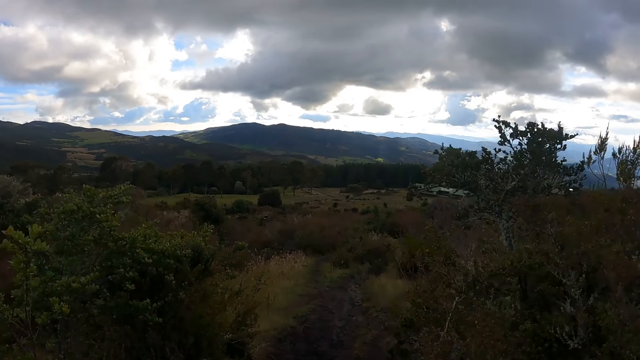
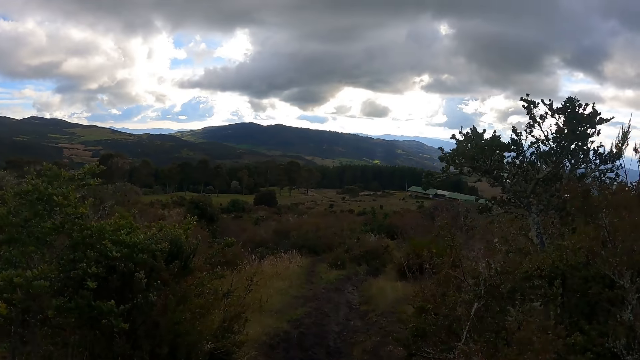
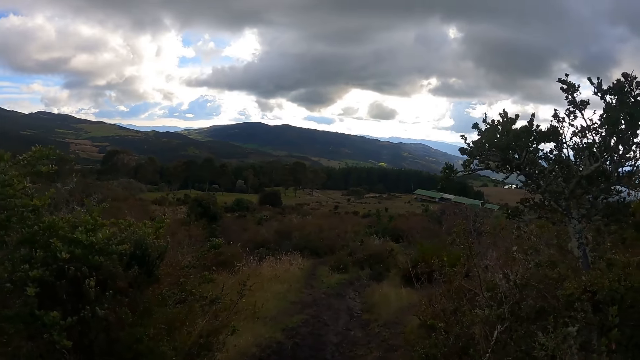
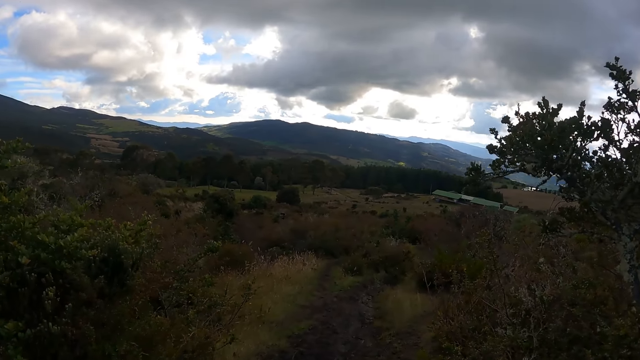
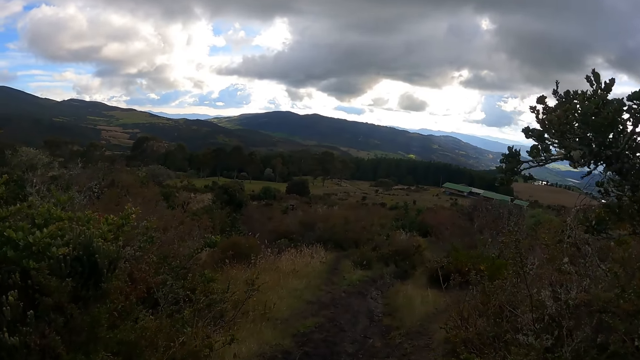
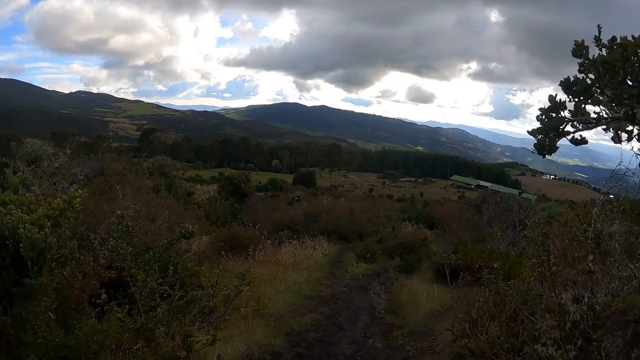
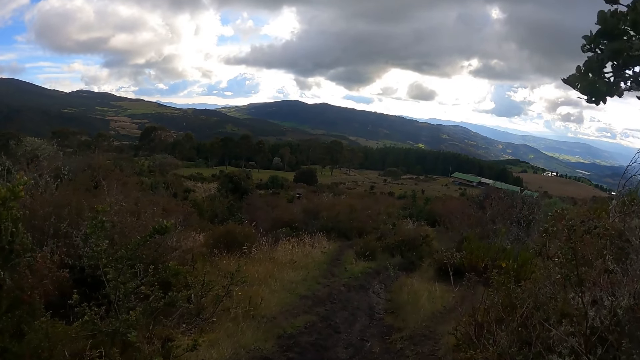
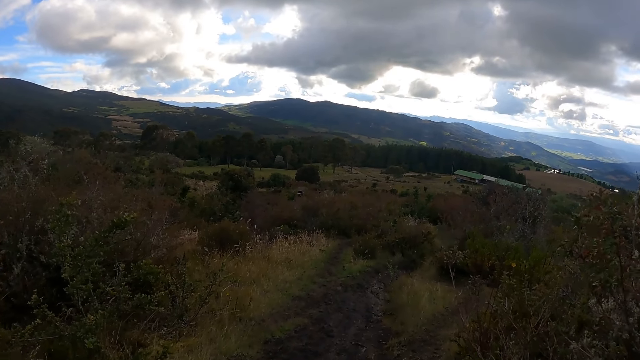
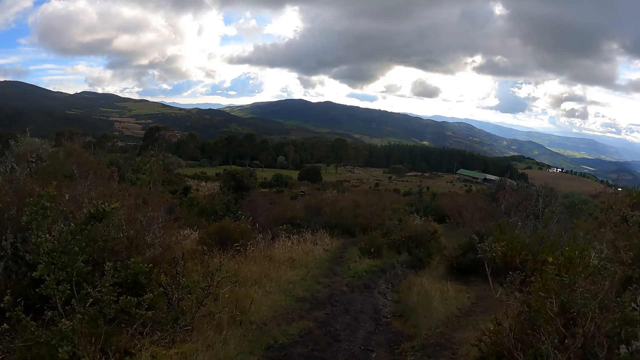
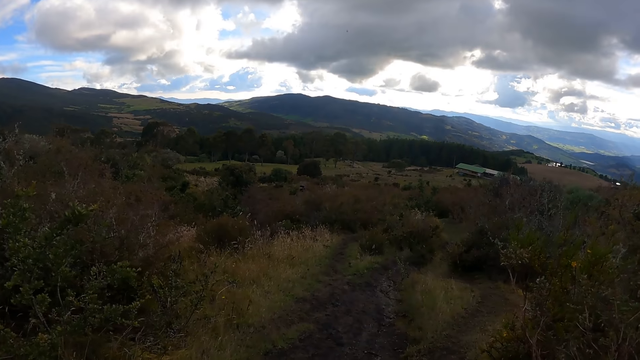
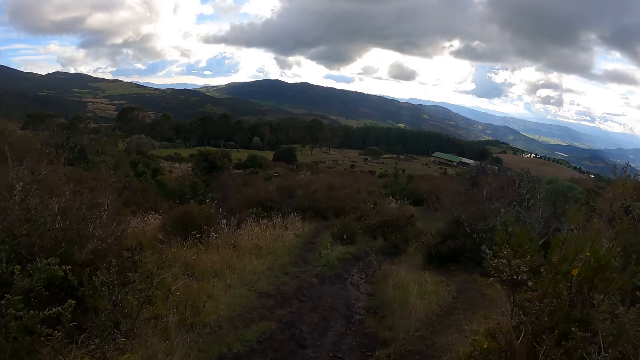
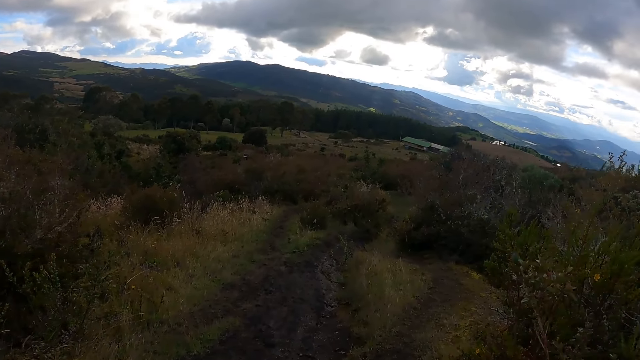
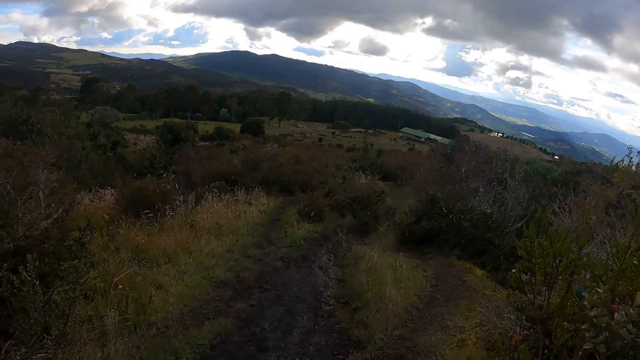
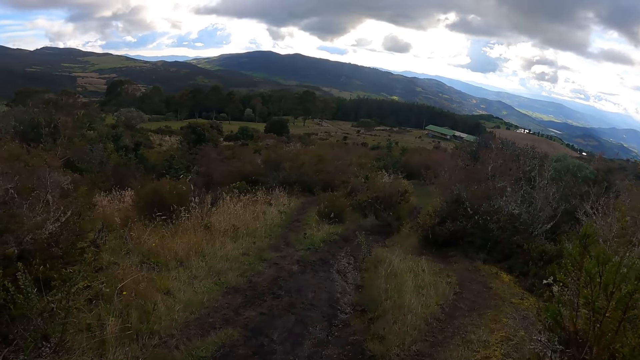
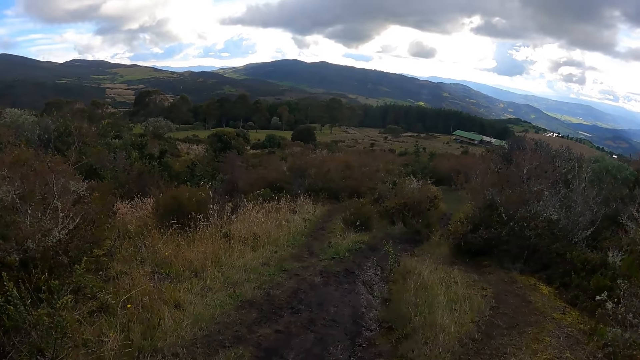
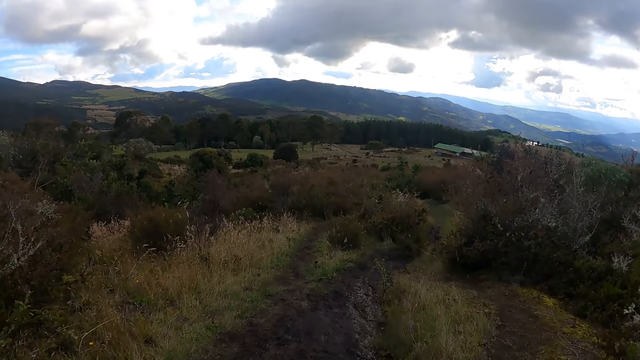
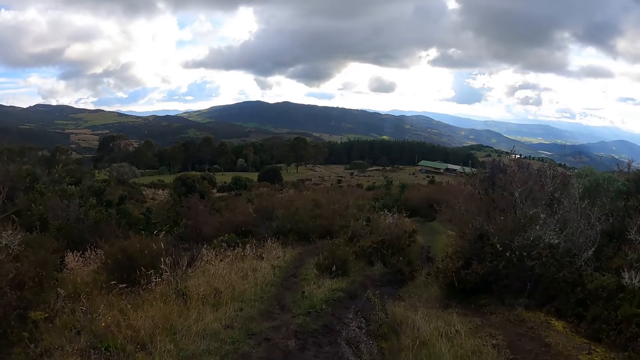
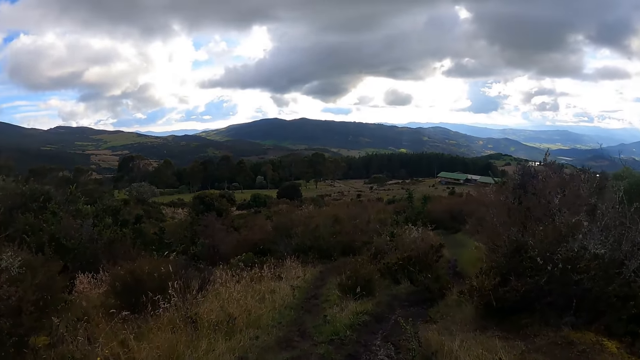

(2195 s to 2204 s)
The camera wearer walks on the pathway.

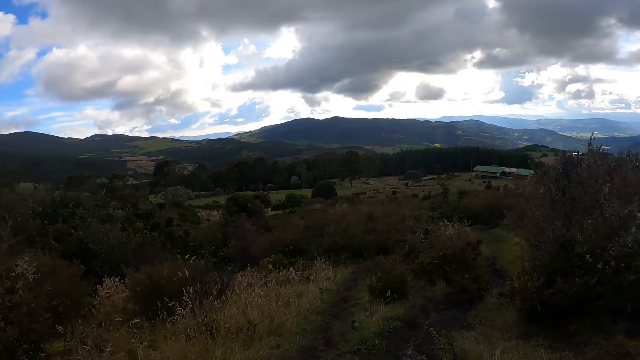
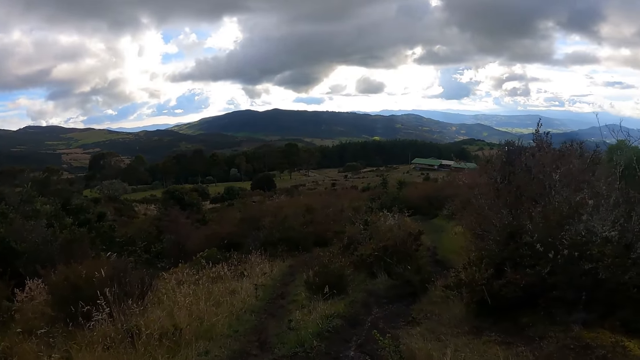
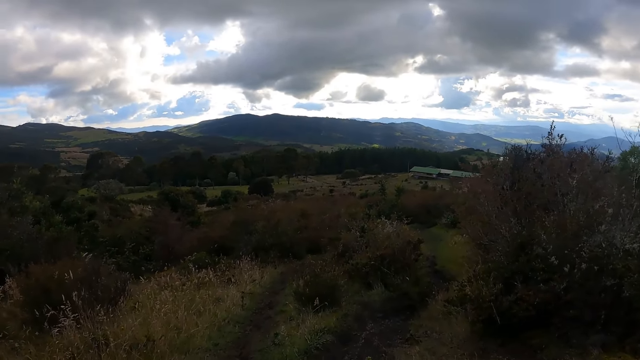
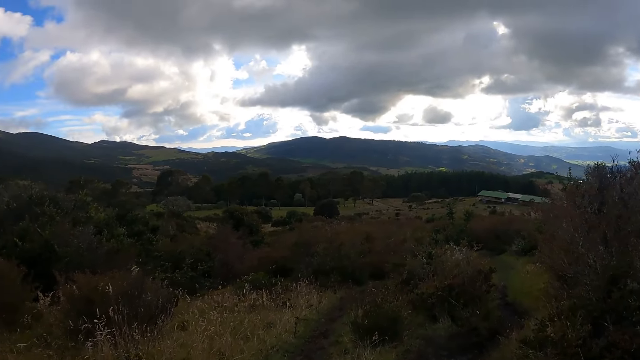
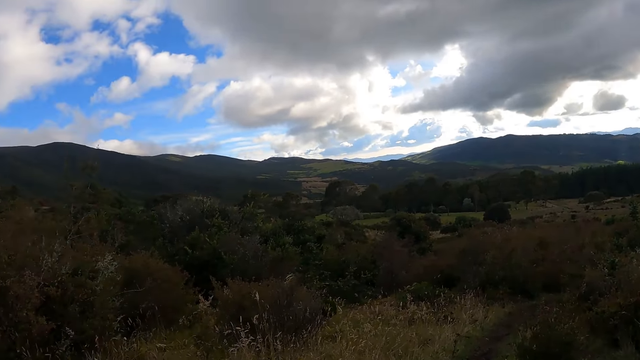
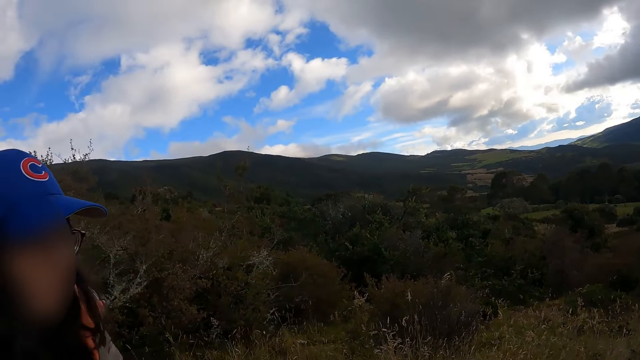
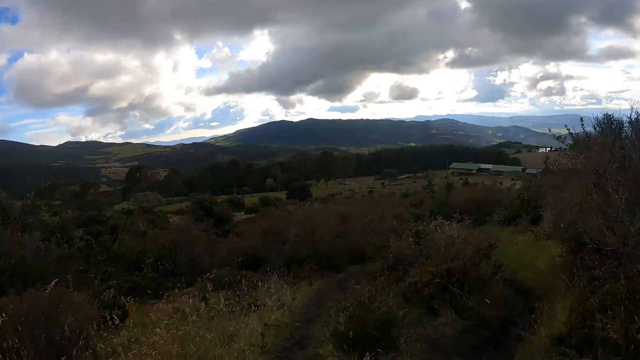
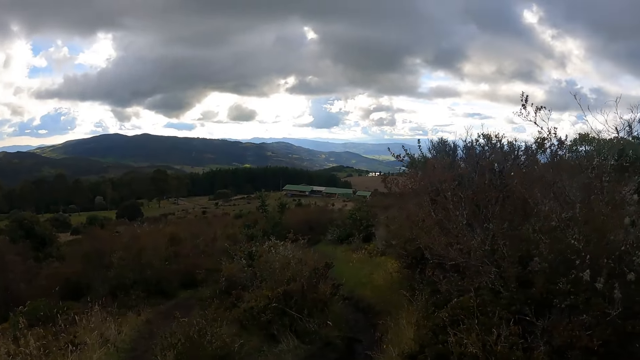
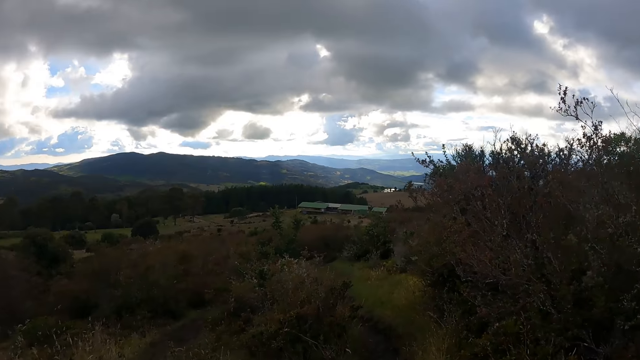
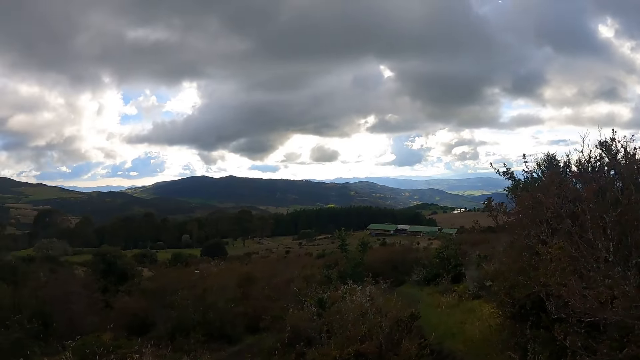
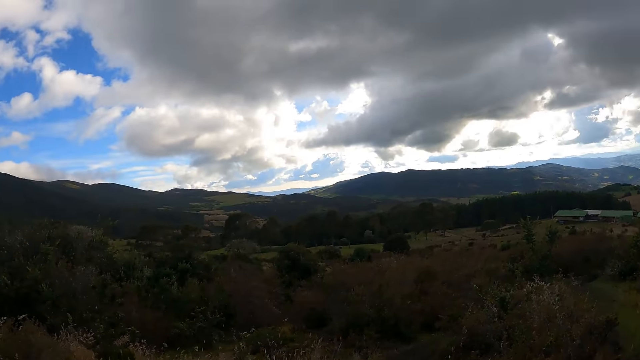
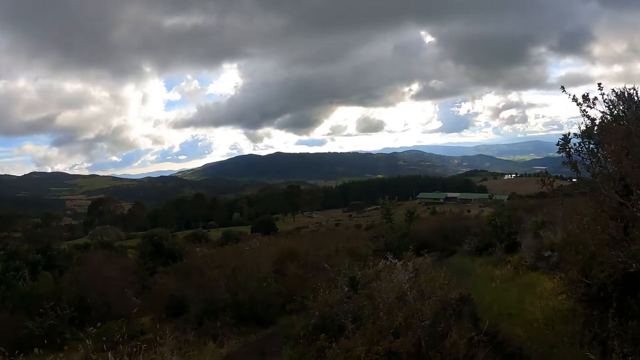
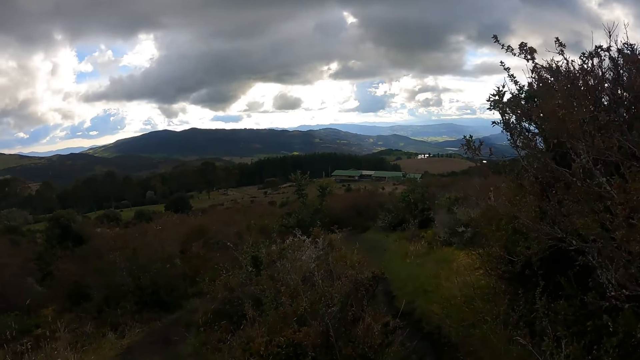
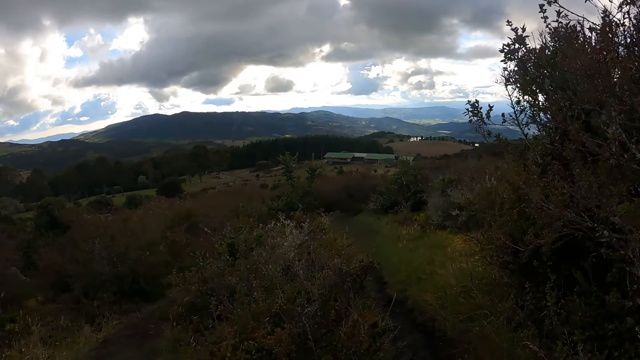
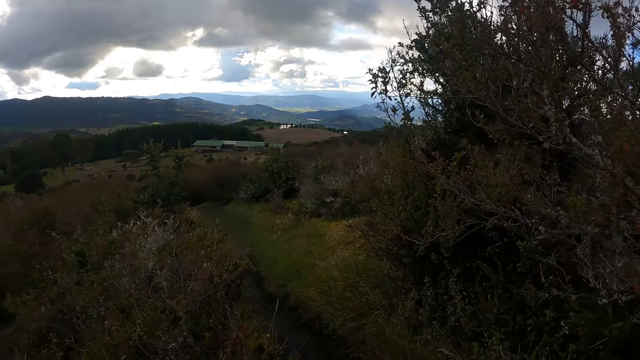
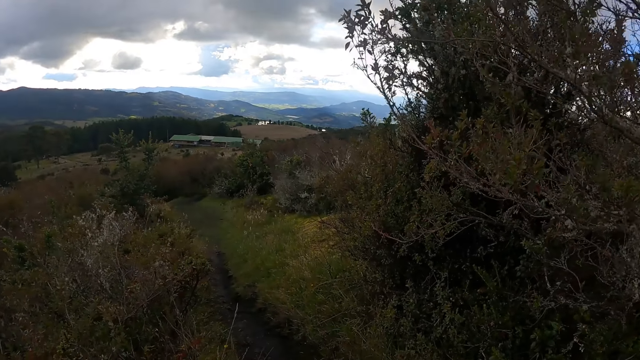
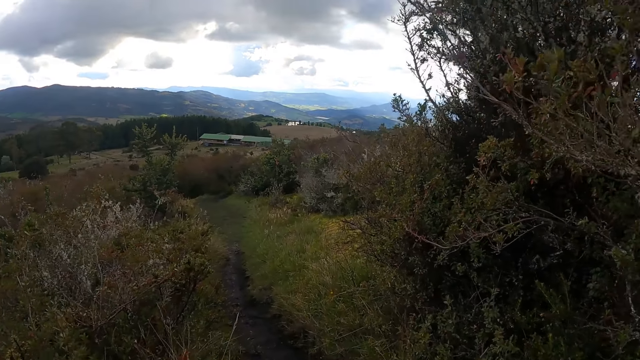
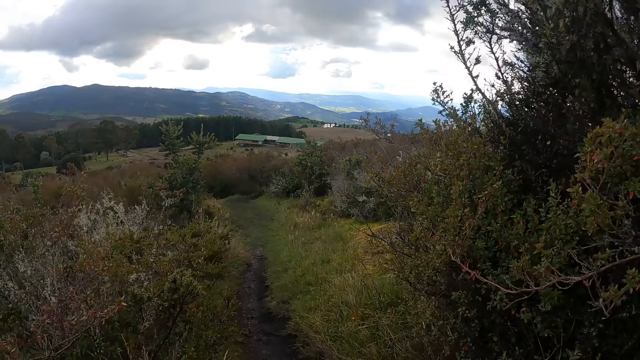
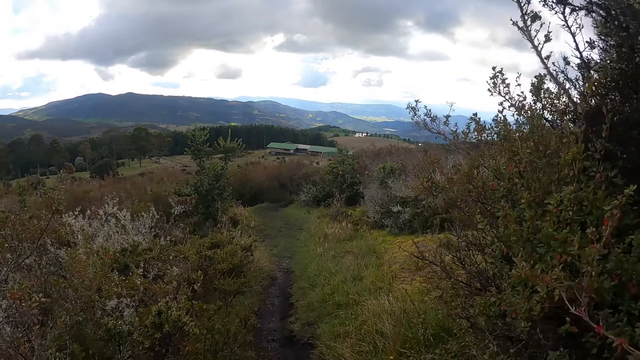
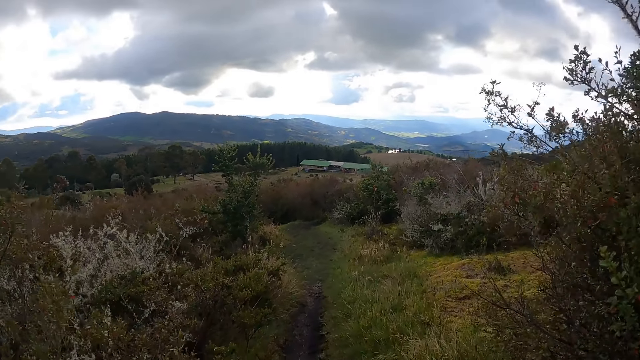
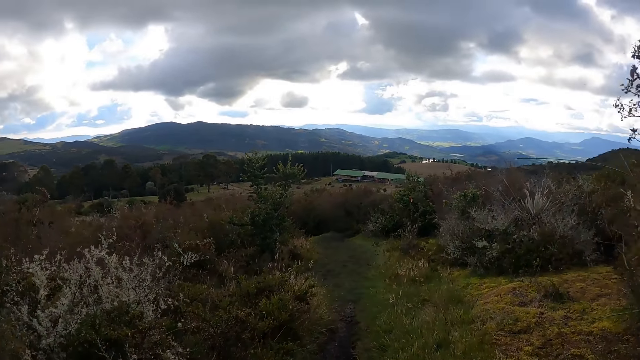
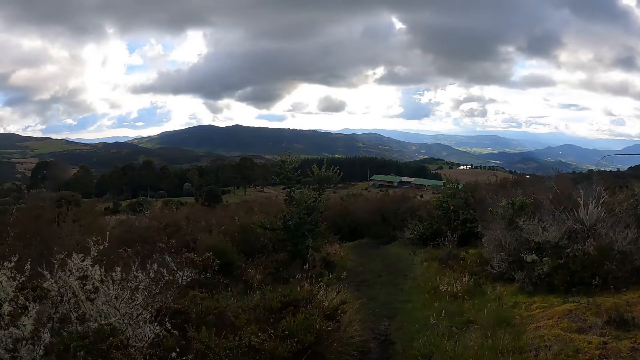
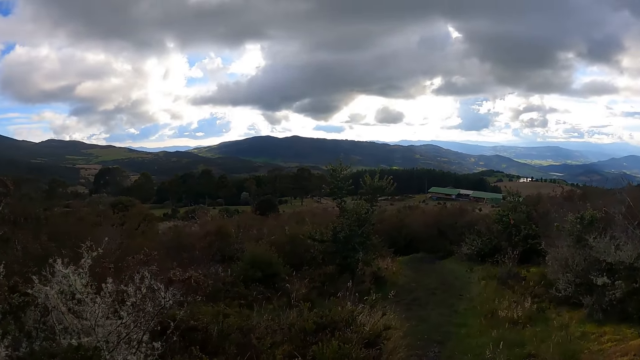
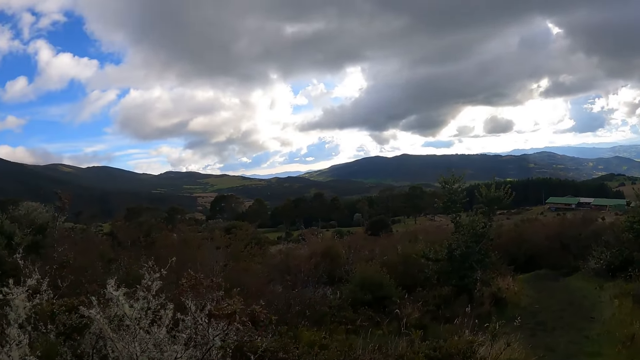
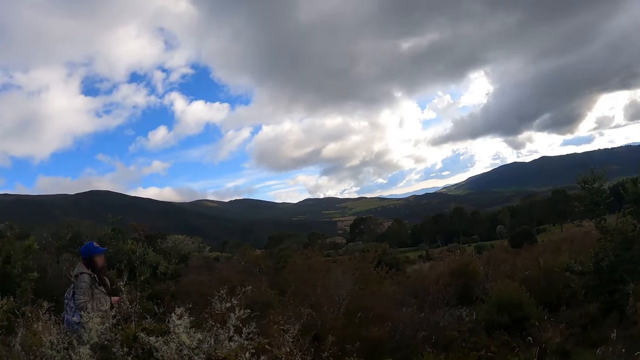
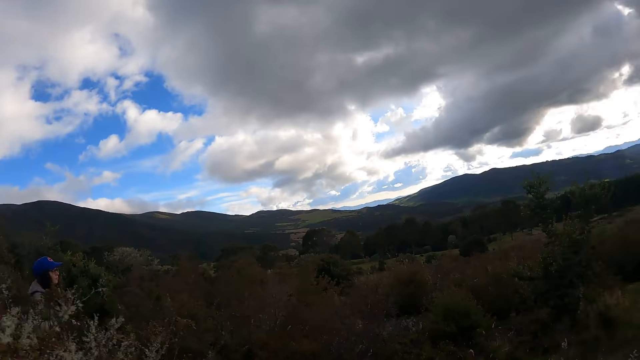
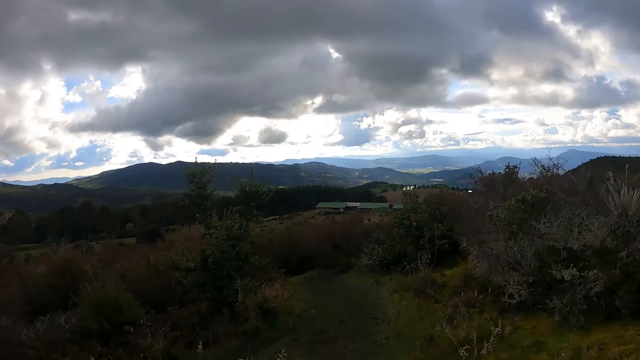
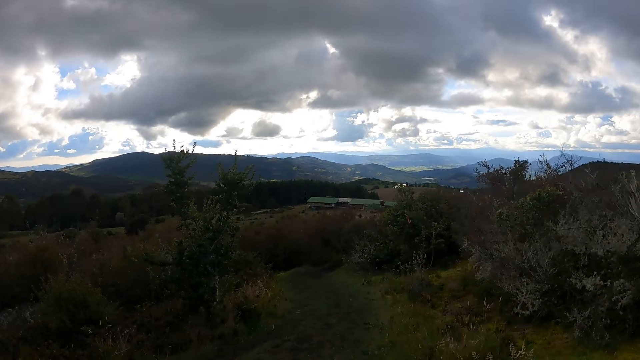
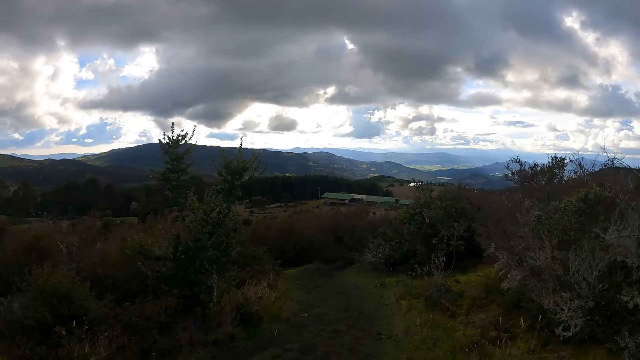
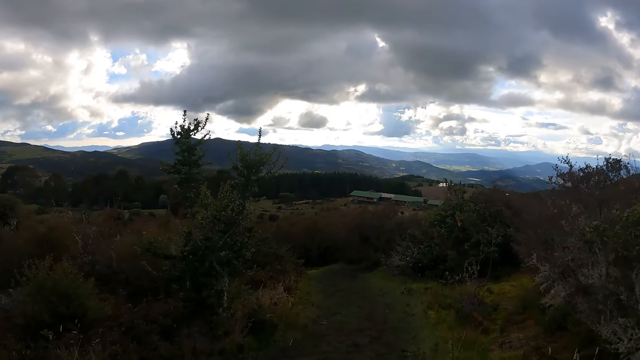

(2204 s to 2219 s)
The camera wearer looks around the field. They look at a woman.
